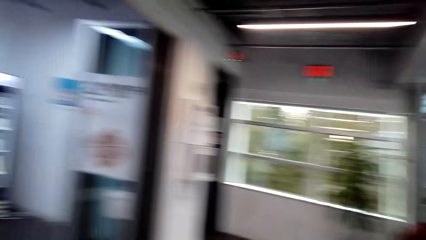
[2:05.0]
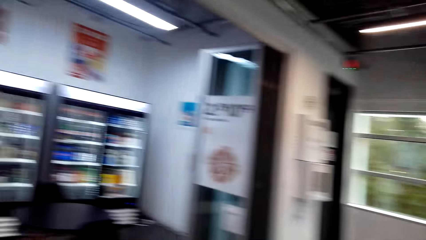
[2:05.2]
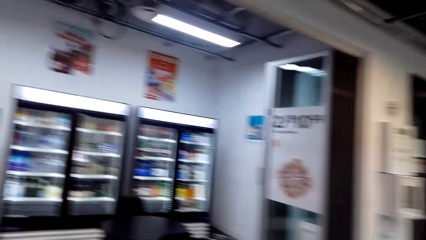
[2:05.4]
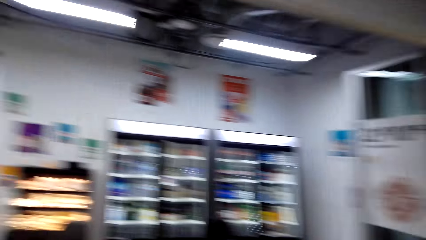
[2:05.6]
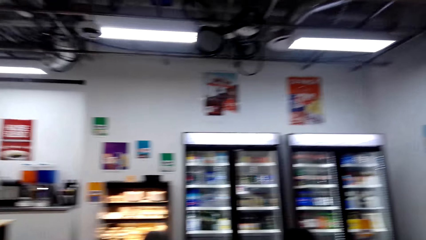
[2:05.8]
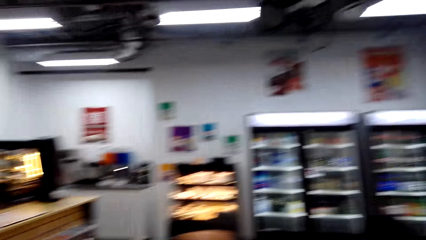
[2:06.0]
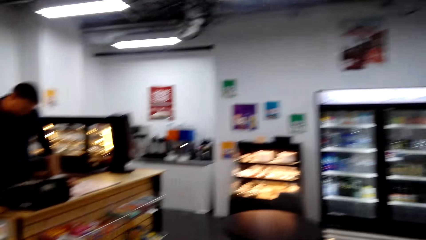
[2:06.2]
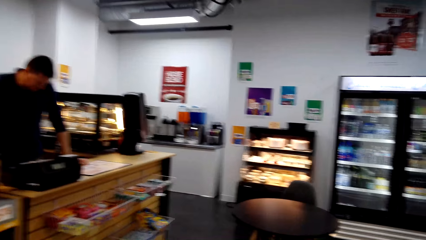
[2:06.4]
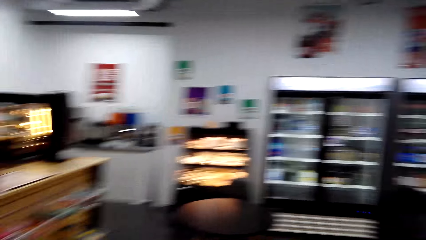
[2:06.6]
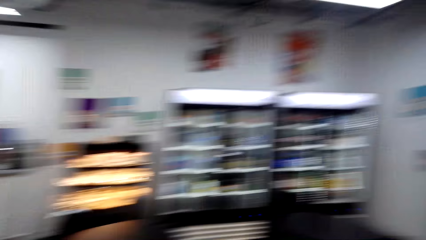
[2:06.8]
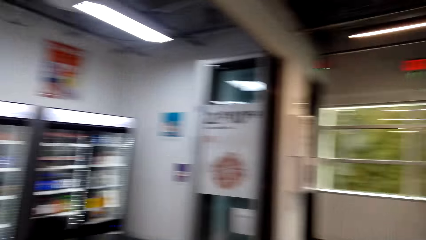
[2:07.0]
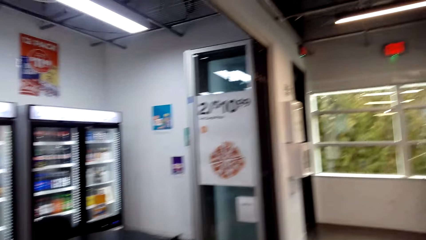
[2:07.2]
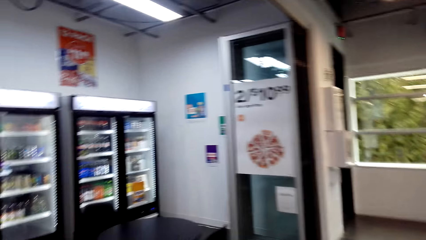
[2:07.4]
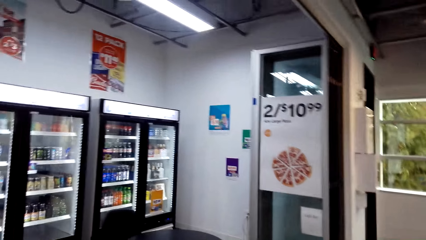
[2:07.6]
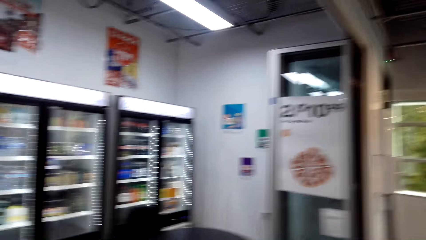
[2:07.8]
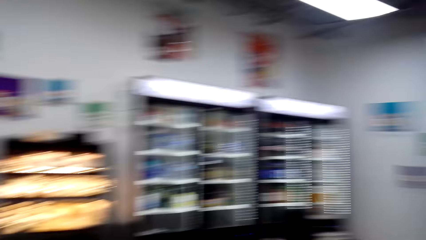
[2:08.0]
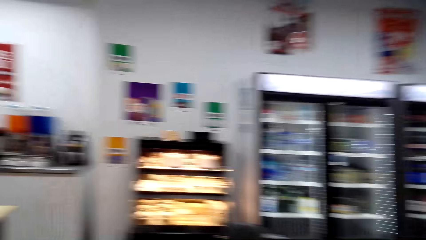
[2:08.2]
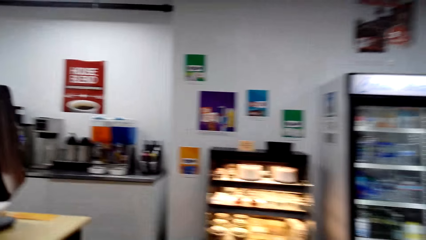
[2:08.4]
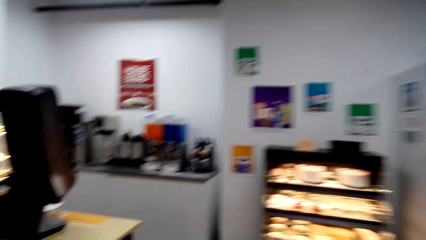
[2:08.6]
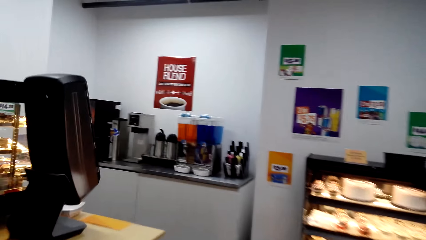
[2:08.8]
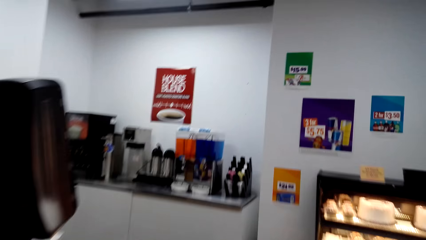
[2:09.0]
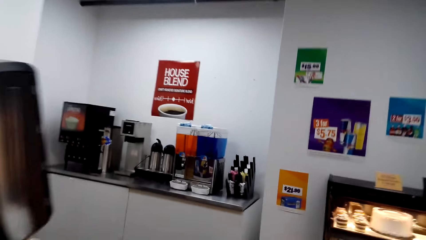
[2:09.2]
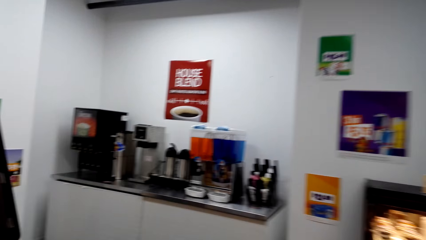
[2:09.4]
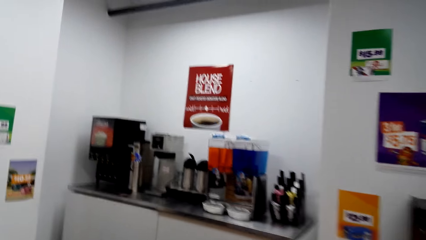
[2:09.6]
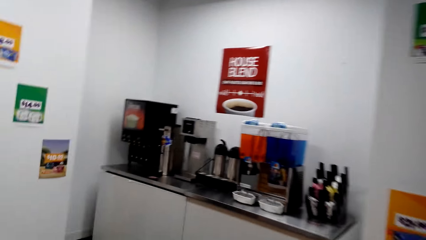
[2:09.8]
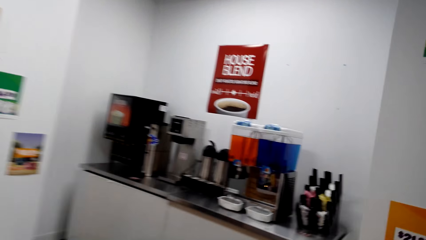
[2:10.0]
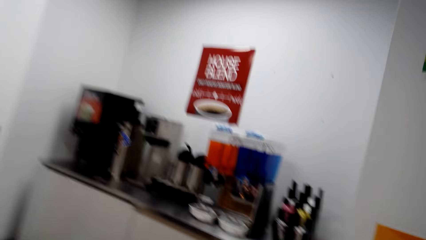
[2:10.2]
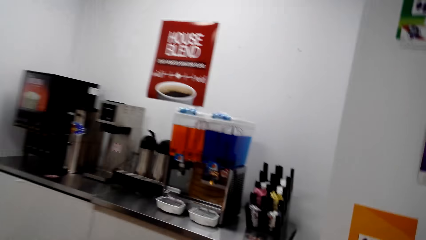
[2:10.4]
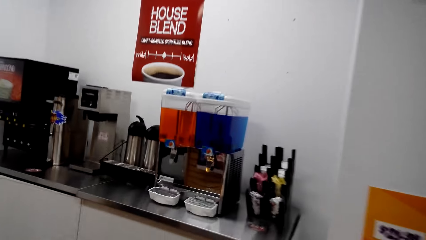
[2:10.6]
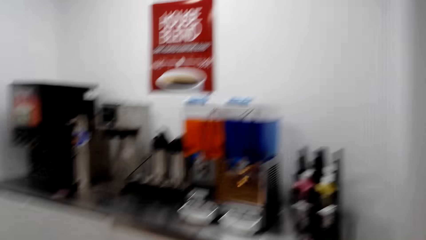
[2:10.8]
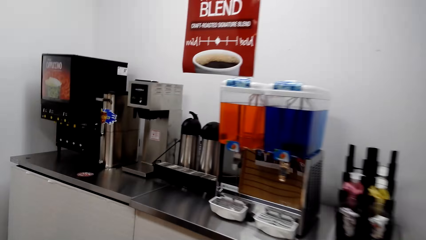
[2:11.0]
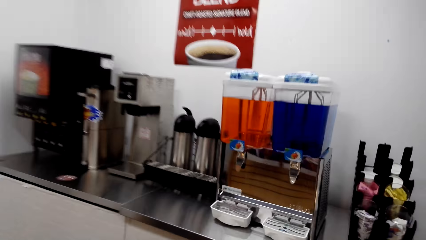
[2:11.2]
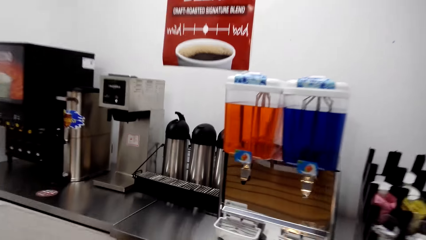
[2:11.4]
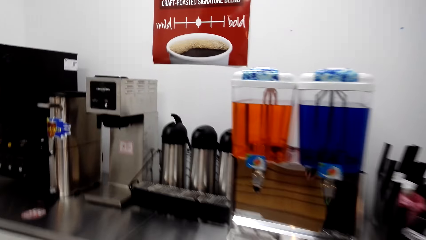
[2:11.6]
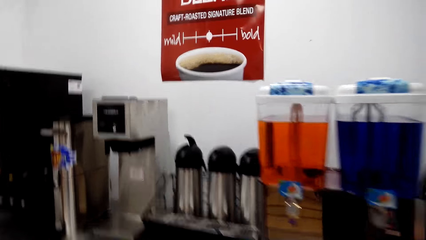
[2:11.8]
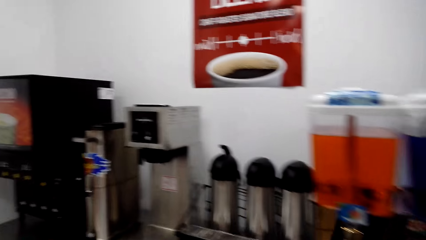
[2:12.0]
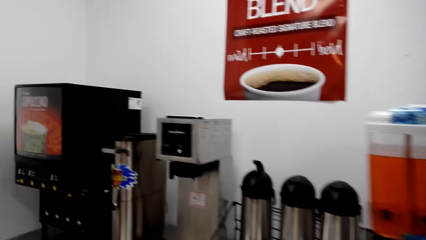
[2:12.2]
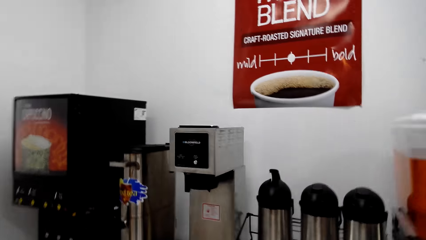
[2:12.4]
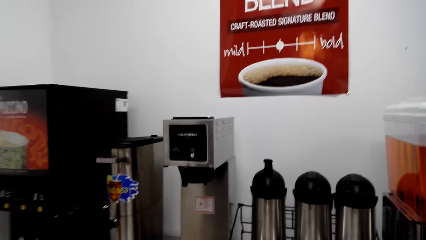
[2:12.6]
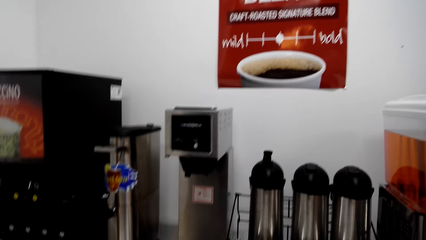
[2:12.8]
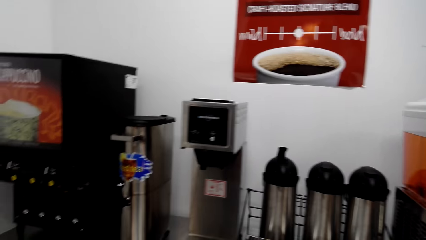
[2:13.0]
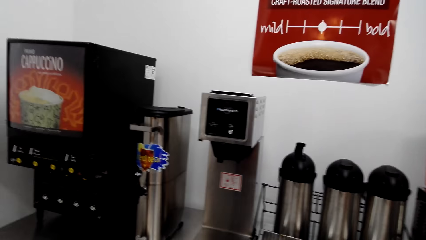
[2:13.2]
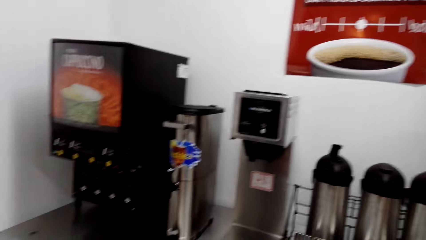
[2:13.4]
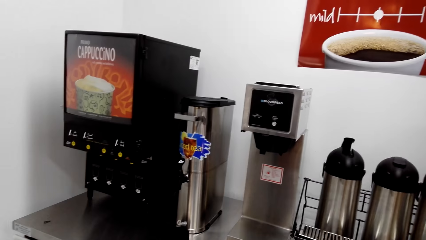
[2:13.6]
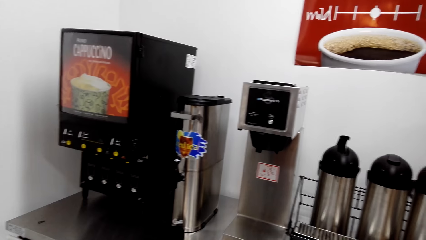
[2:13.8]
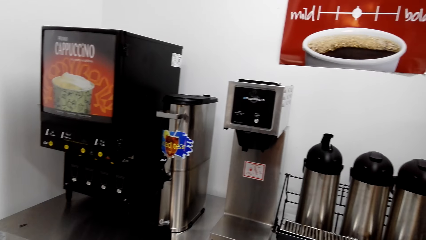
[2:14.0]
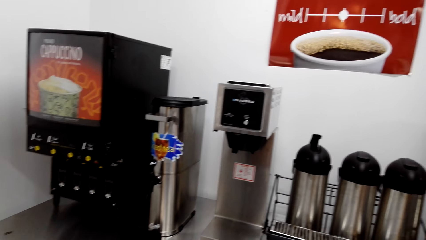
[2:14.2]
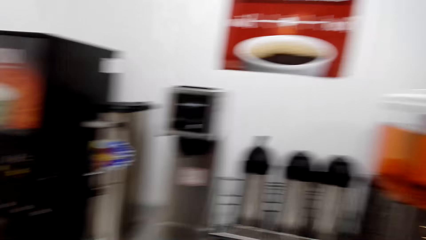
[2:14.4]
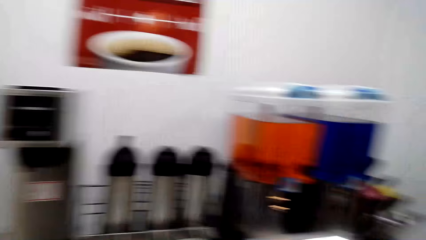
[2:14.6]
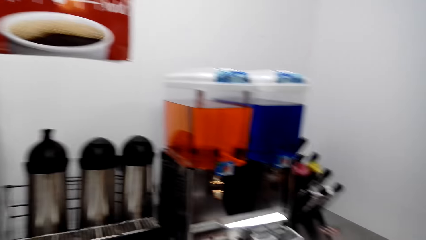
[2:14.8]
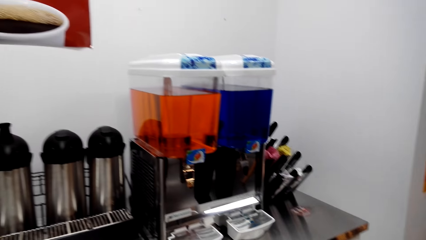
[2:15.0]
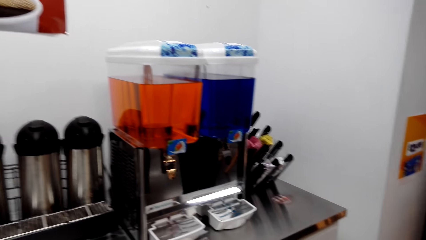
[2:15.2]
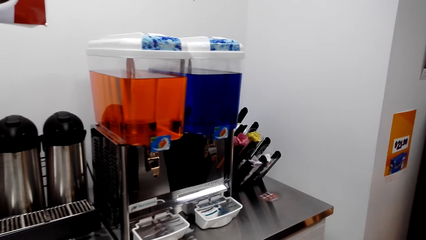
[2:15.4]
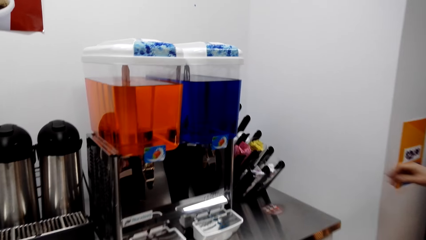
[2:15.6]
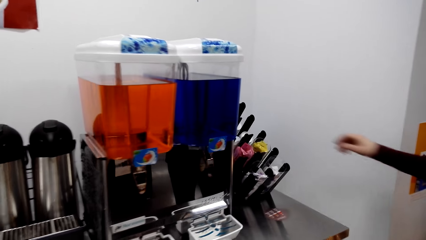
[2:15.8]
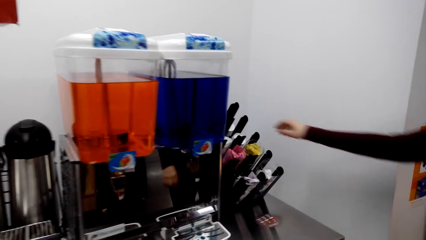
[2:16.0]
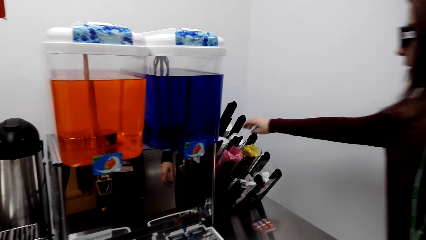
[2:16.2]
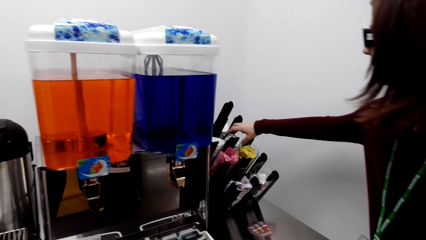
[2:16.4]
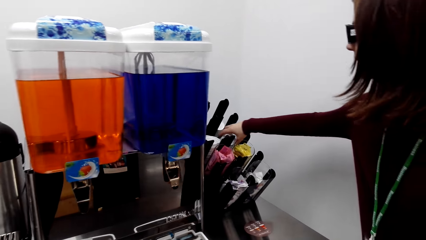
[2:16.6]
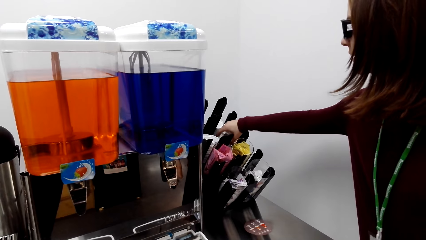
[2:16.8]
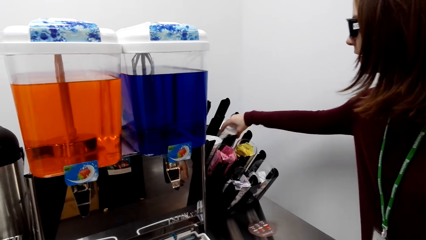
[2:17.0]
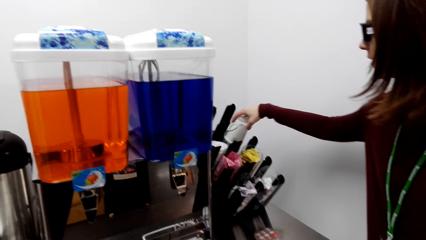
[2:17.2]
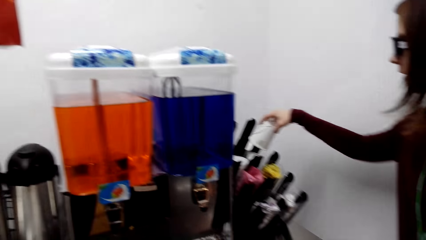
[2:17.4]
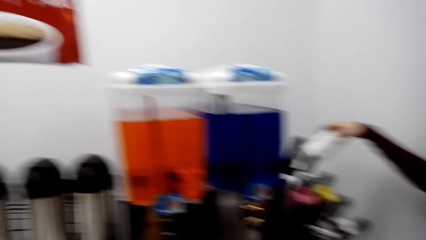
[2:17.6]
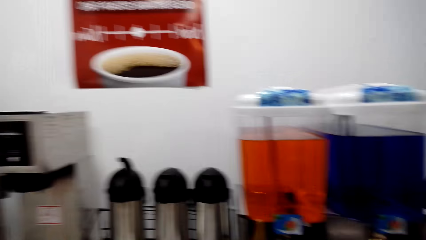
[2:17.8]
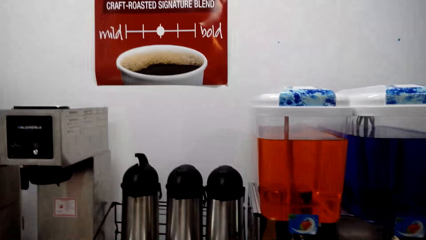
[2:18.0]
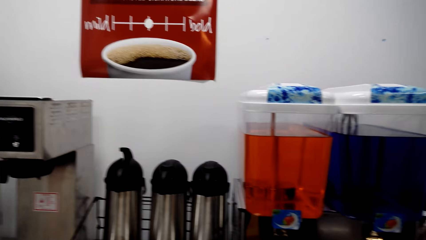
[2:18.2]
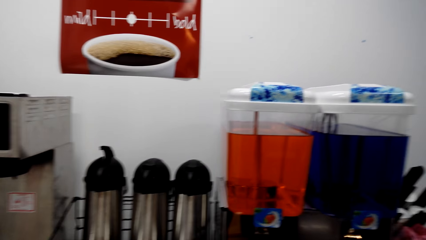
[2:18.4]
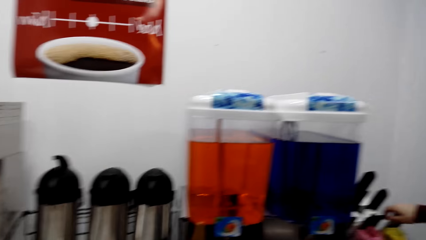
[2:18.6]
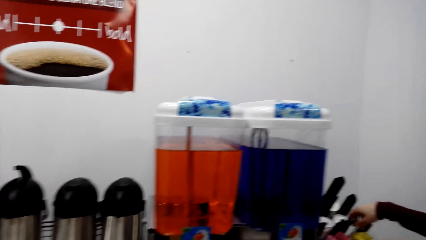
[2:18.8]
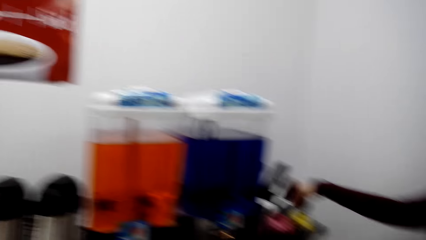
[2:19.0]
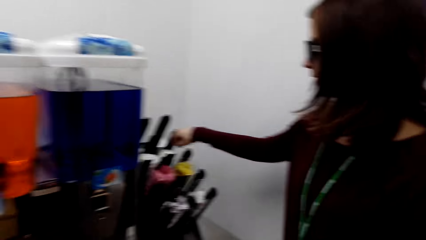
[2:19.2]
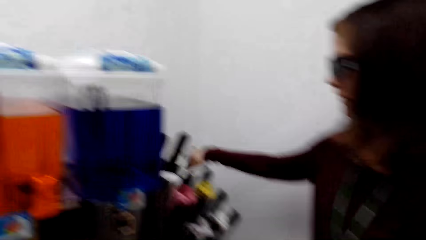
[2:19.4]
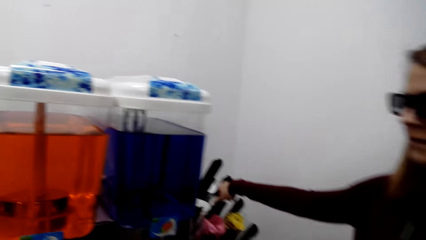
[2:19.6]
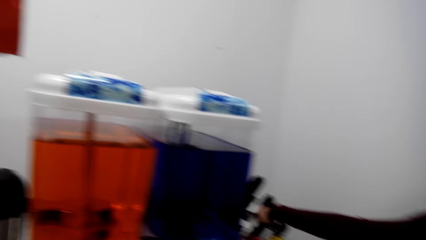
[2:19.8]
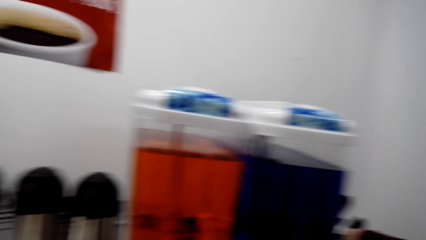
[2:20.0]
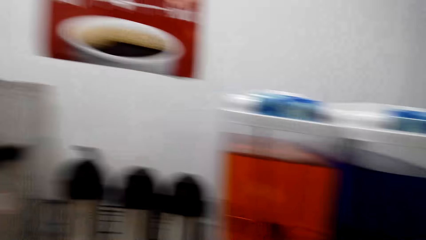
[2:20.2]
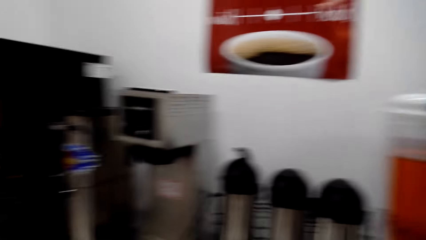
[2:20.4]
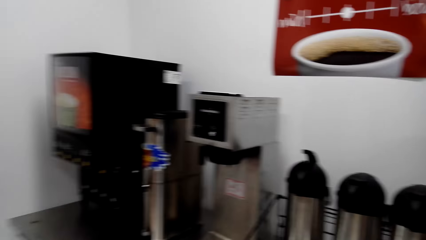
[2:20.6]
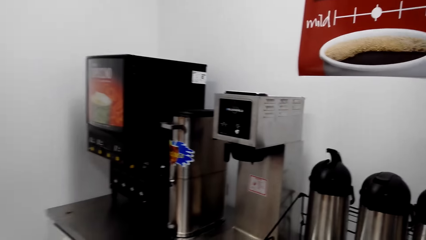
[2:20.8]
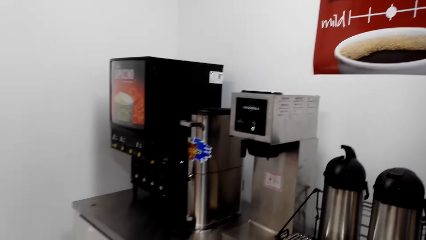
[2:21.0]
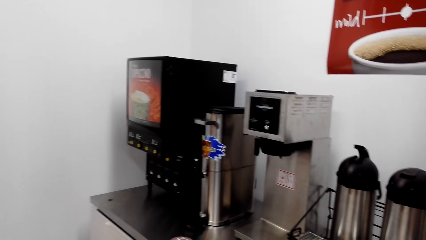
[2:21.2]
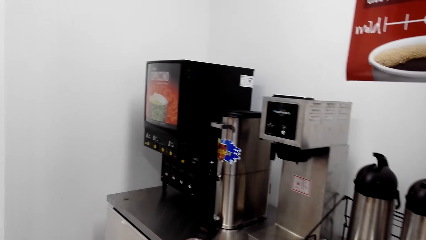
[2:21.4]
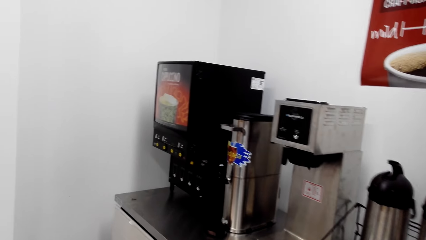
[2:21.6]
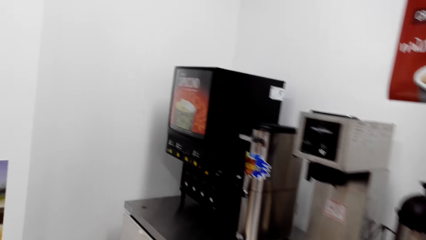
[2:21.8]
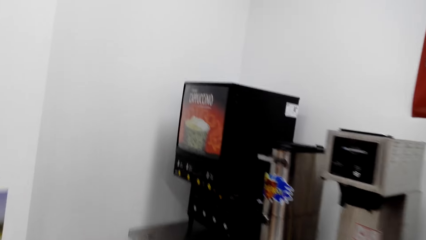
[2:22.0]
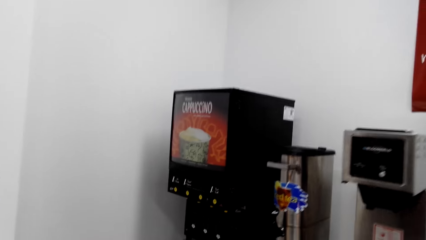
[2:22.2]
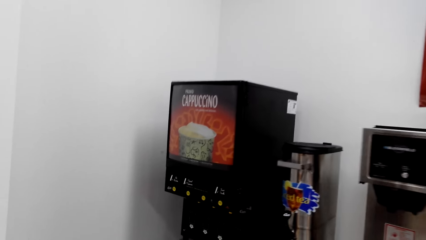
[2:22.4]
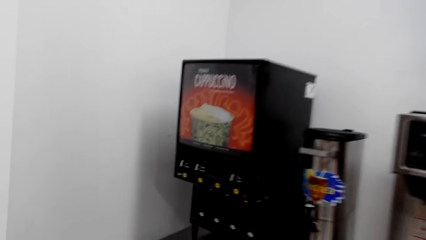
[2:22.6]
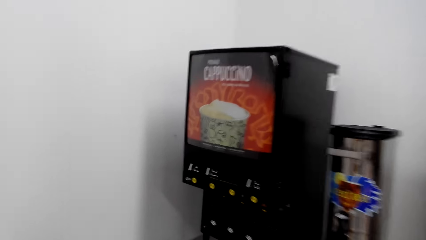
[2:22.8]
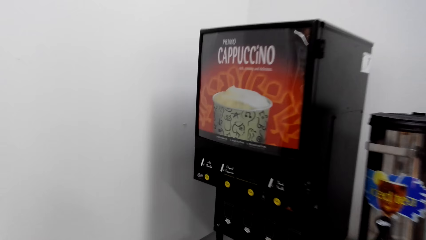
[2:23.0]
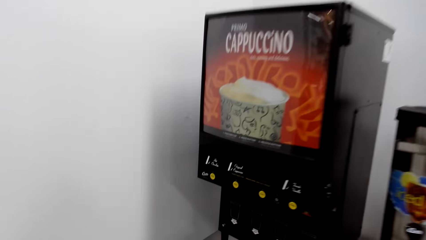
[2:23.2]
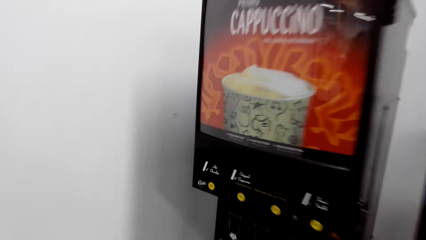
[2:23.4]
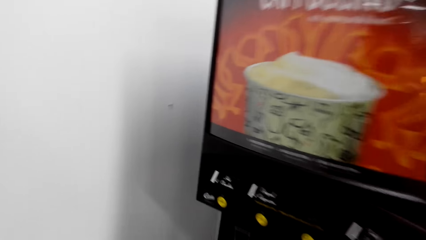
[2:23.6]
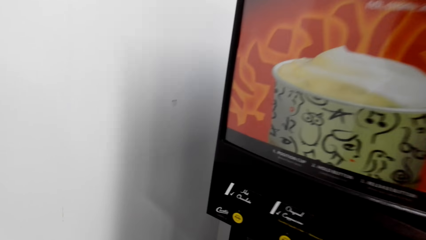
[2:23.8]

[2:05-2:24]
A lady picks up a tumbler.
